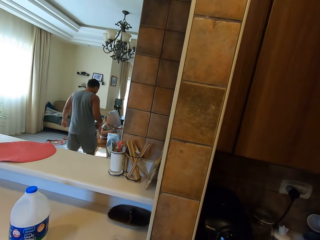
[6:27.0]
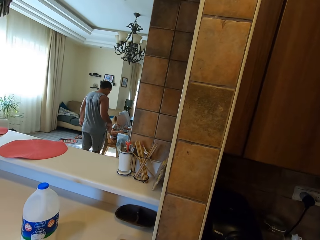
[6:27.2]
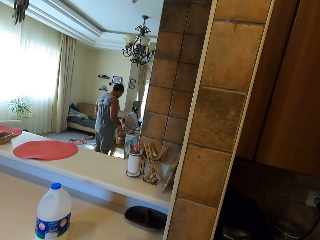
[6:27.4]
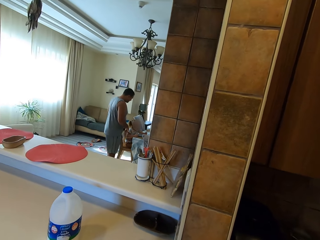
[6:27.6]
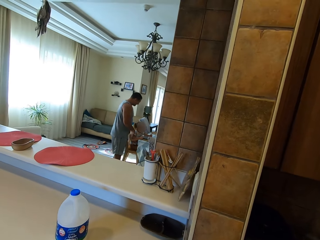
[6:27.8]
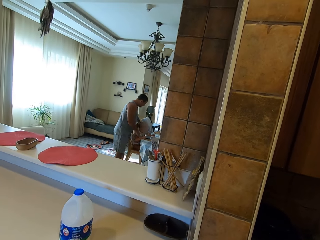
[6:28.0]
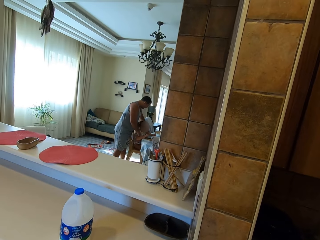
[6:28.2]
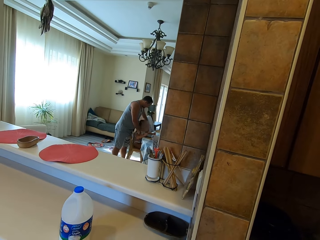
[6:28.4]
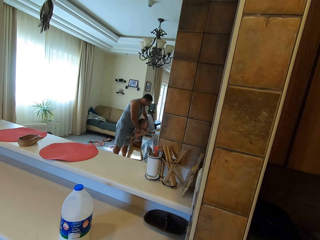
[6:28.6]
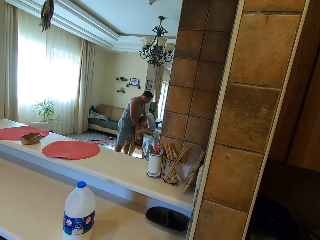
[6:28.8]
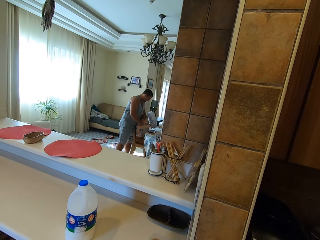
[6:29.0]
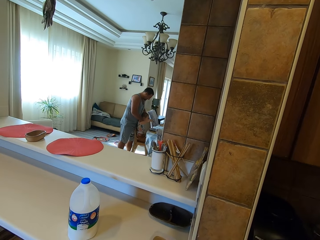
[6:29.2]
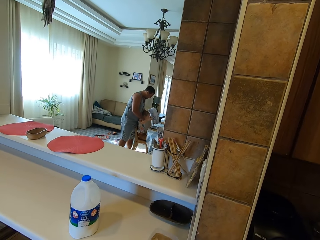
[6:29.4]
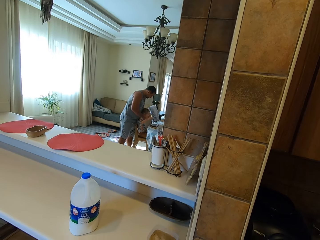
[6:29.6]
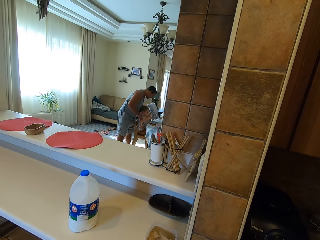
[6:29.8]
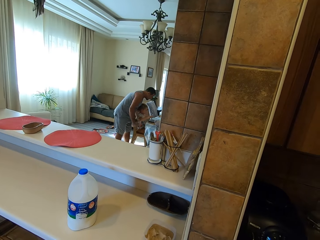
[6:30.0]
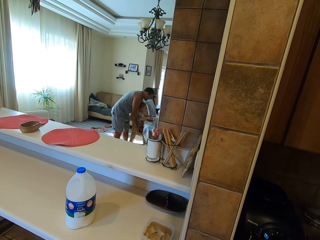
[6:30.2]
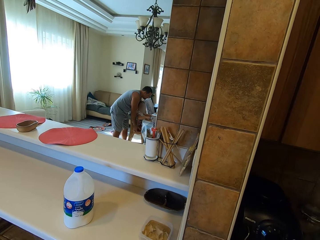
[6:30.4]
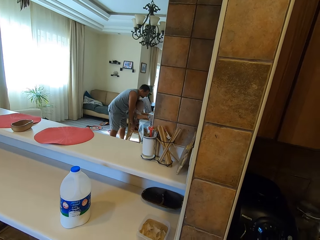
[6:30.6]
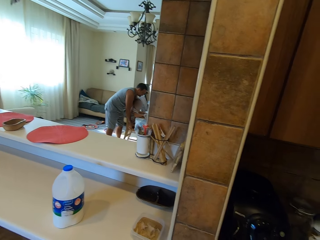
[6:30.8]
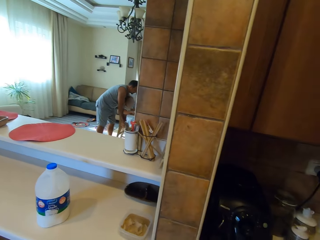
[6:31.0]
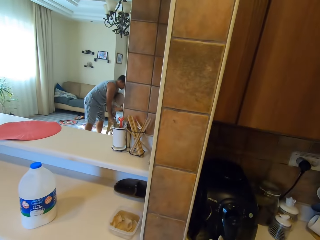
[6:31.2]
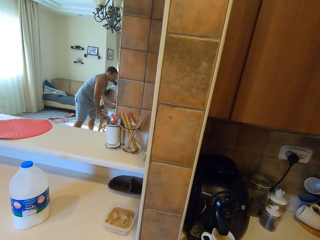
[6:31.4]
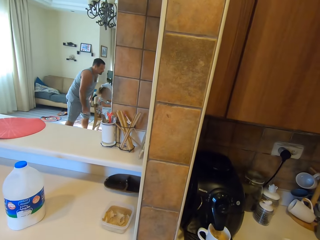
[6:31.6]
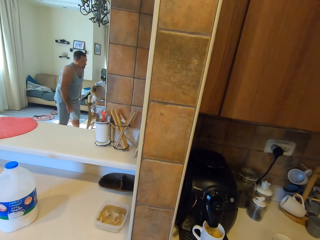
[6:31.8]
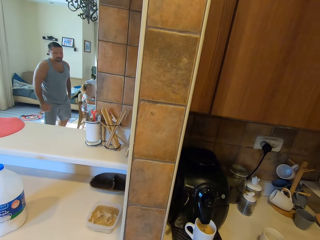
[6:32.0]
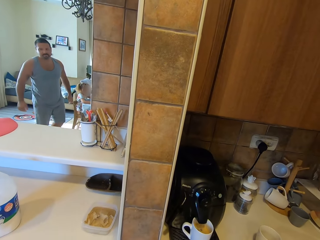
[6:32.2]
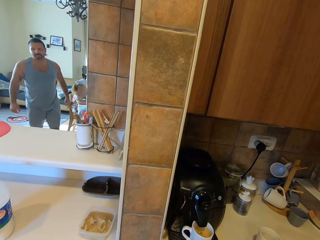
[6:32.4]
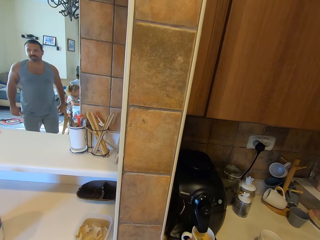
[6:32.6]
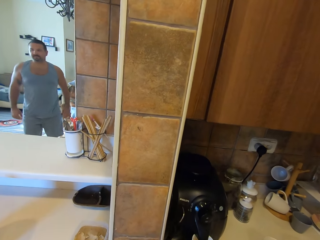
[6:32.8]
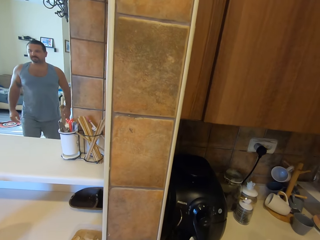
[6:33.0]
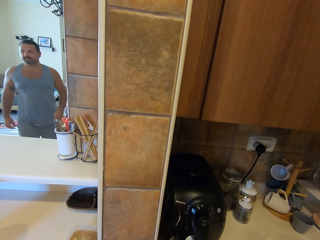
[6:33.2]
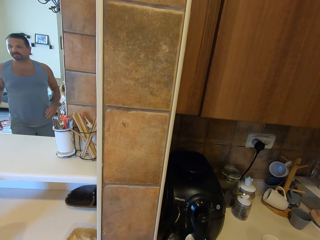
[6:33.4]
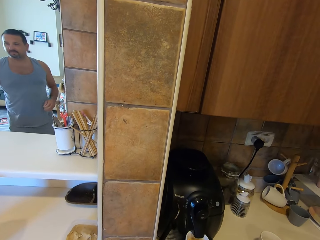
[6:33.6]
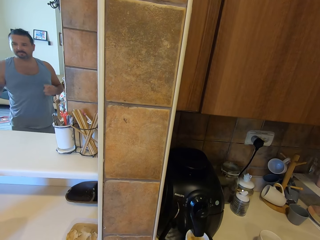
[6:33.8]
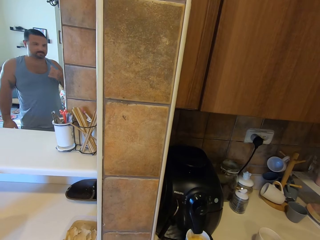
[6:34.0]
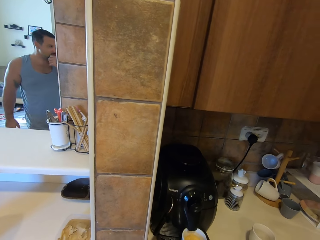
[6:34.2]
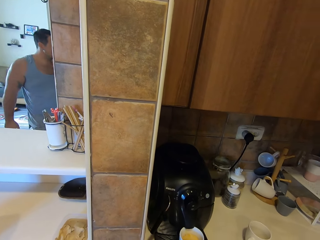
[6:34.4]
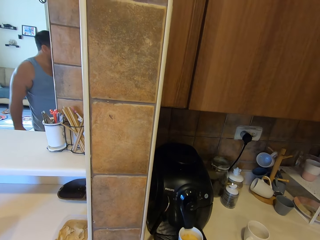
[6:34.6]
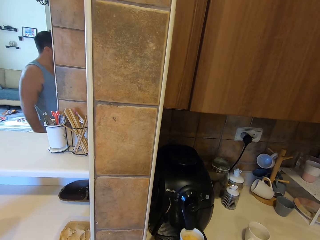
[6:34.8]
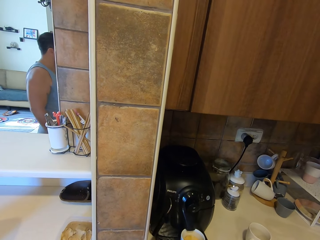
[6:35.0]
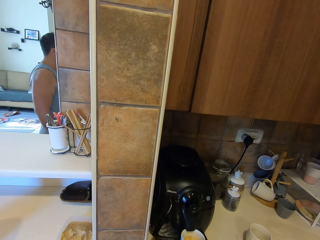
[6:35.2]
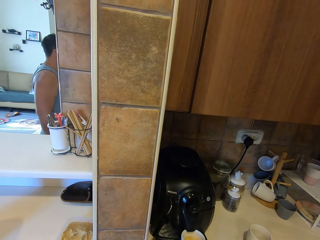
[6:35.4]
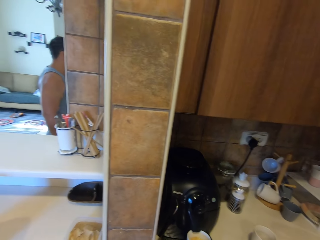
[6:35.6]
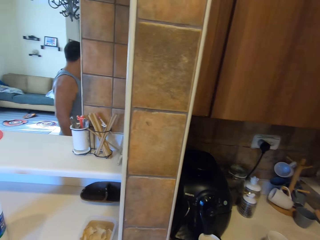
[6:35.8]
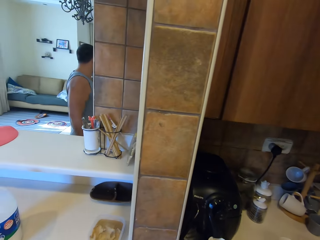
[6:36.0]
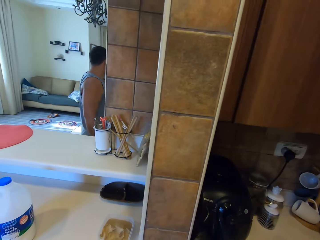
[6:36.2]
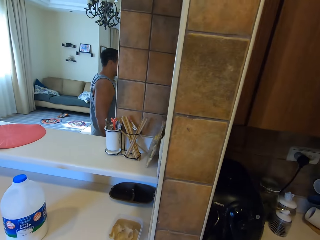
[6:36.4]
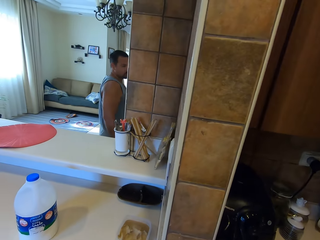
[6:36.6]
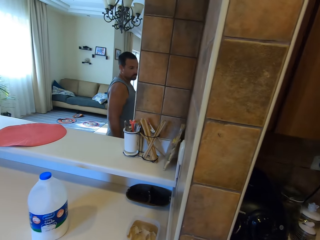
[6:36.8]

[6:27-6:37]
A man touches the child. The man pushes the child's chair. The man steps forward. The camera wearer looks around. They talk to the man. The man converses.

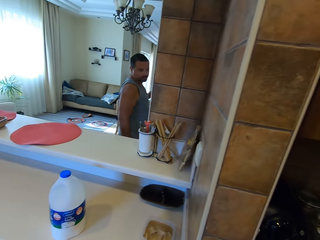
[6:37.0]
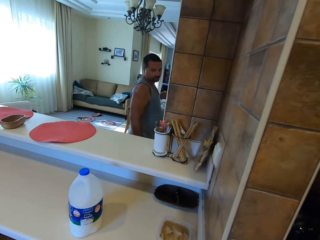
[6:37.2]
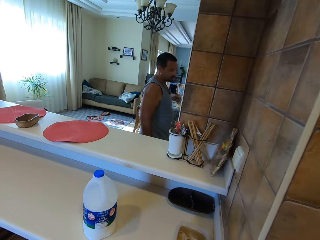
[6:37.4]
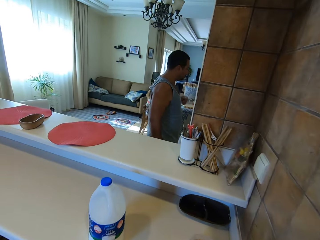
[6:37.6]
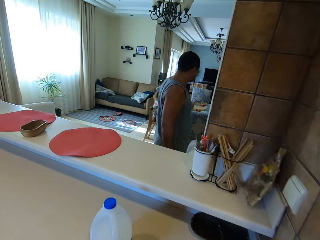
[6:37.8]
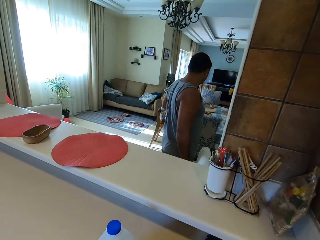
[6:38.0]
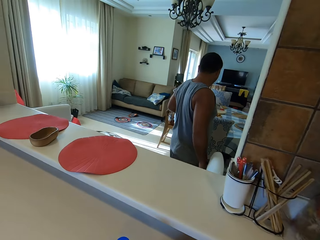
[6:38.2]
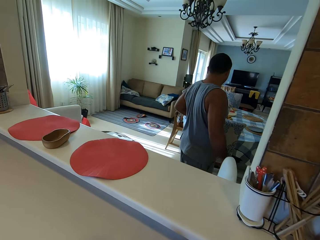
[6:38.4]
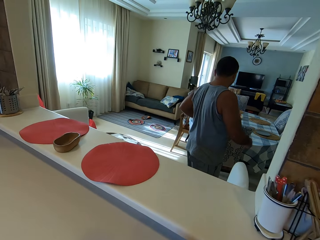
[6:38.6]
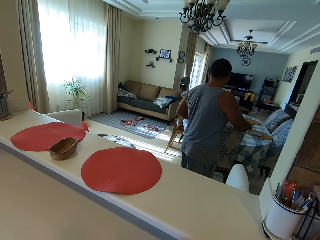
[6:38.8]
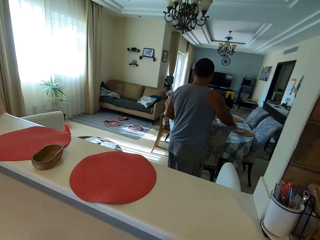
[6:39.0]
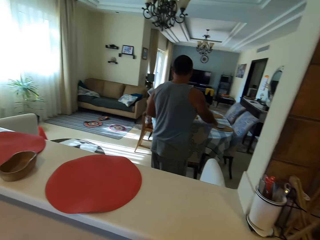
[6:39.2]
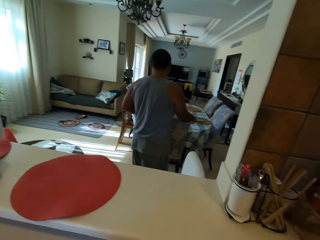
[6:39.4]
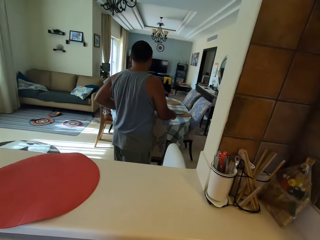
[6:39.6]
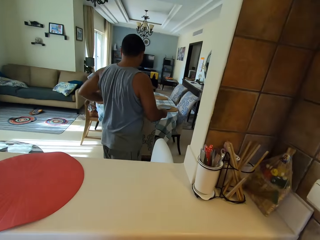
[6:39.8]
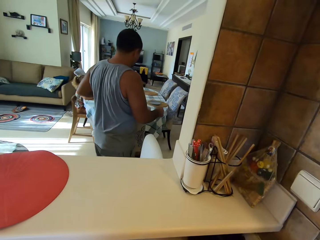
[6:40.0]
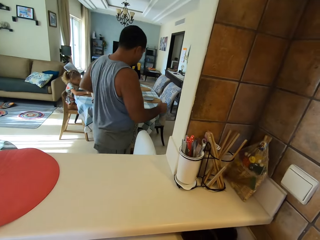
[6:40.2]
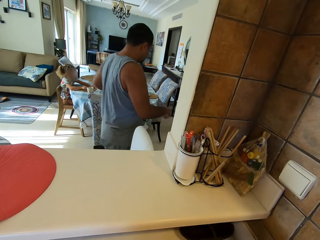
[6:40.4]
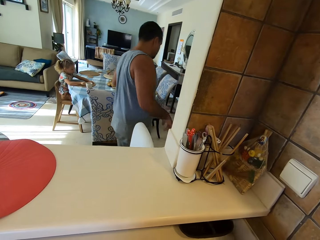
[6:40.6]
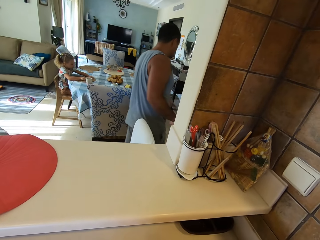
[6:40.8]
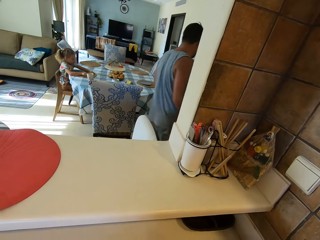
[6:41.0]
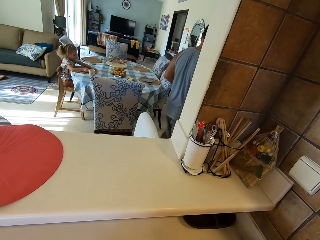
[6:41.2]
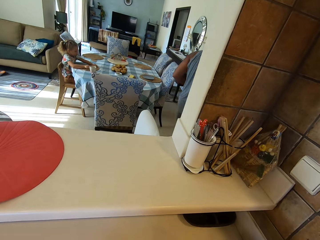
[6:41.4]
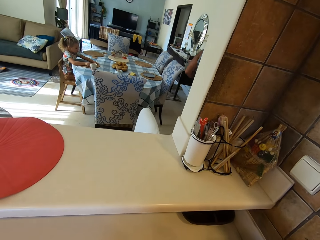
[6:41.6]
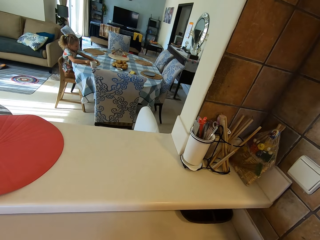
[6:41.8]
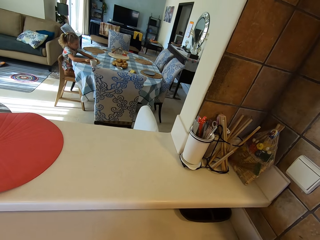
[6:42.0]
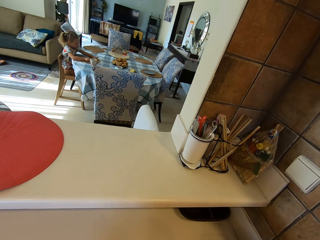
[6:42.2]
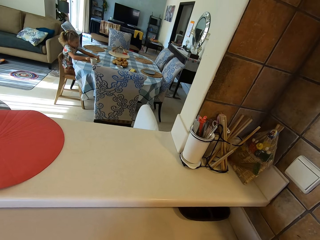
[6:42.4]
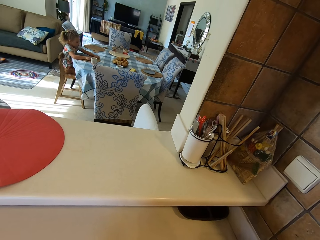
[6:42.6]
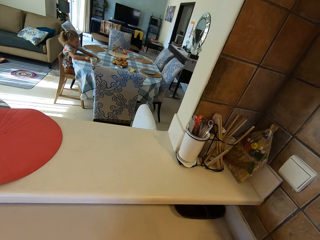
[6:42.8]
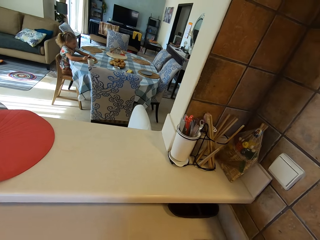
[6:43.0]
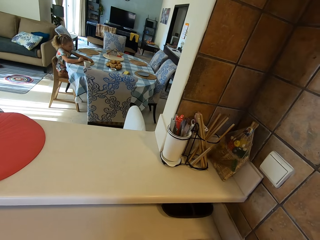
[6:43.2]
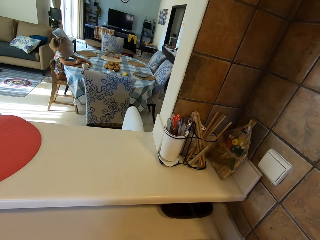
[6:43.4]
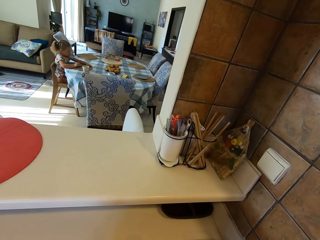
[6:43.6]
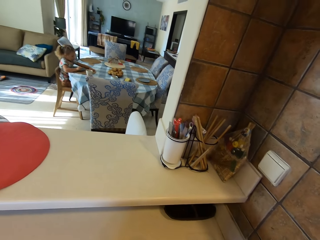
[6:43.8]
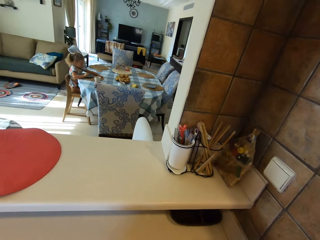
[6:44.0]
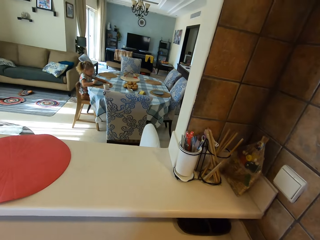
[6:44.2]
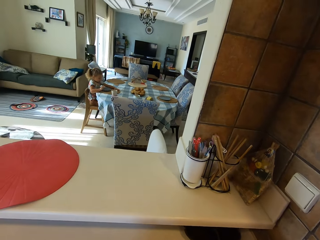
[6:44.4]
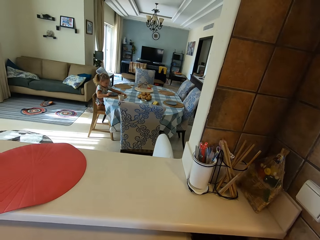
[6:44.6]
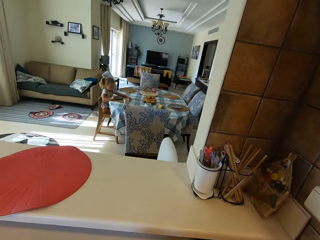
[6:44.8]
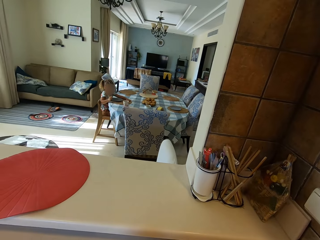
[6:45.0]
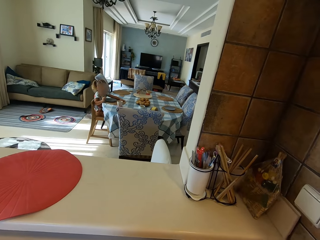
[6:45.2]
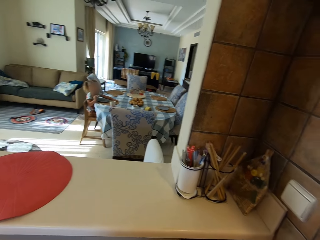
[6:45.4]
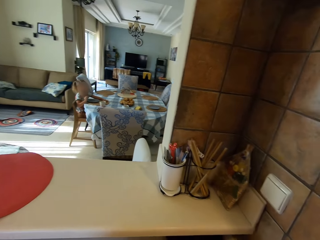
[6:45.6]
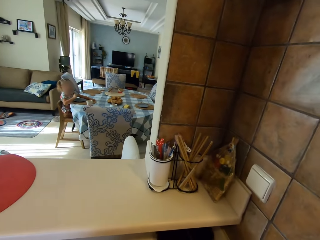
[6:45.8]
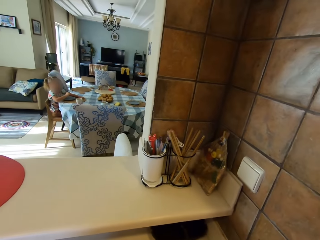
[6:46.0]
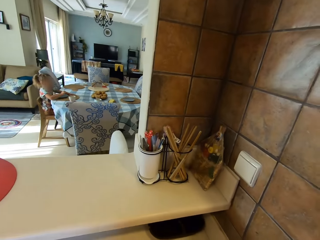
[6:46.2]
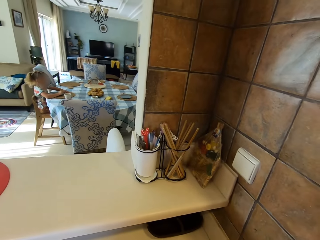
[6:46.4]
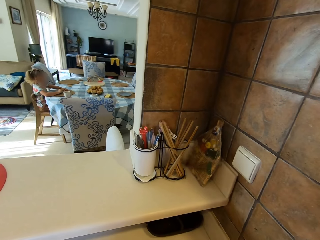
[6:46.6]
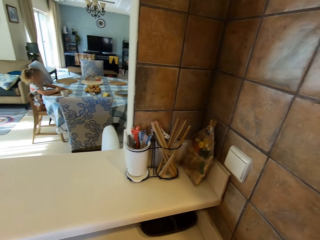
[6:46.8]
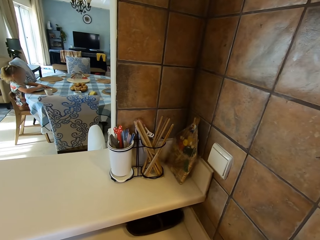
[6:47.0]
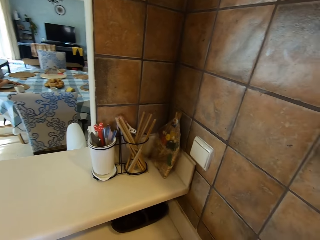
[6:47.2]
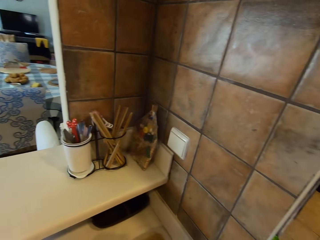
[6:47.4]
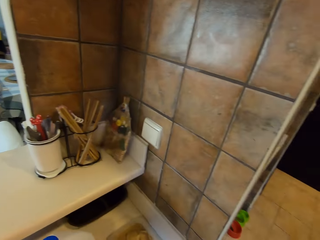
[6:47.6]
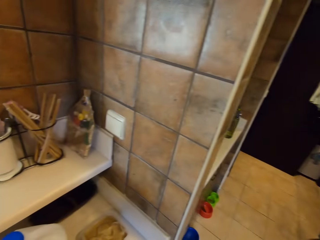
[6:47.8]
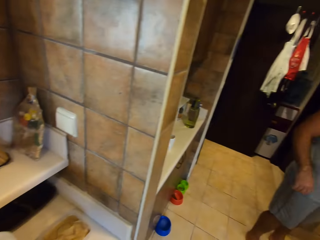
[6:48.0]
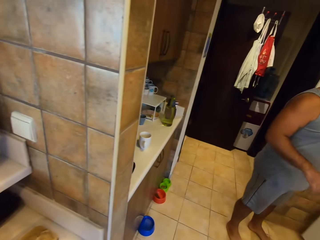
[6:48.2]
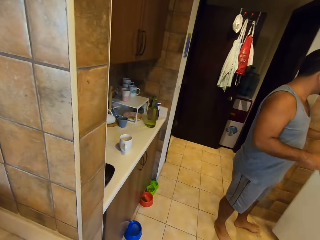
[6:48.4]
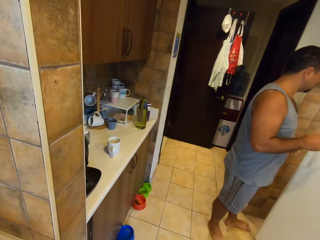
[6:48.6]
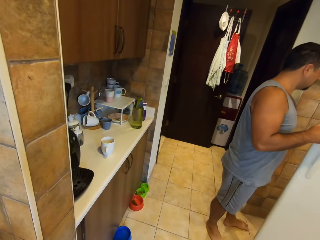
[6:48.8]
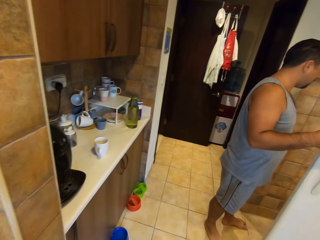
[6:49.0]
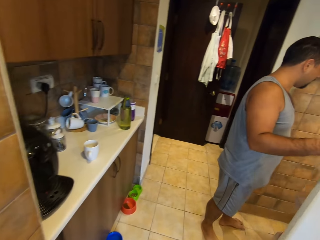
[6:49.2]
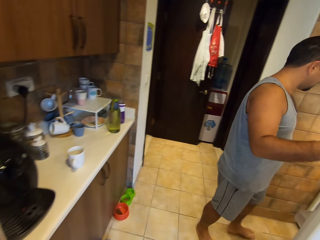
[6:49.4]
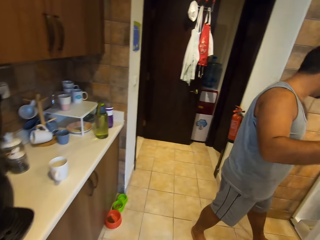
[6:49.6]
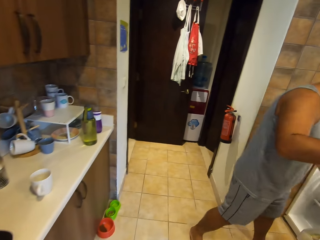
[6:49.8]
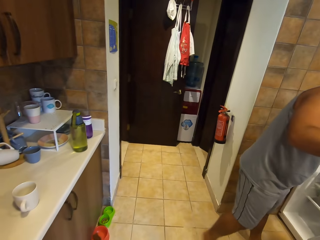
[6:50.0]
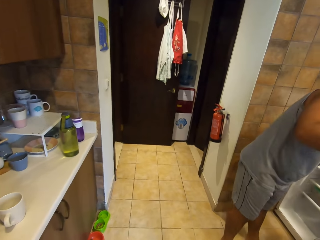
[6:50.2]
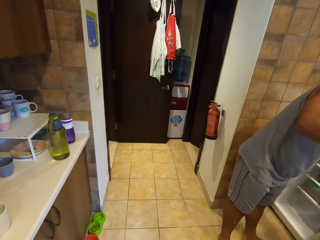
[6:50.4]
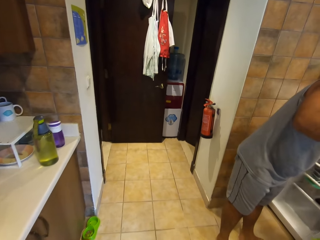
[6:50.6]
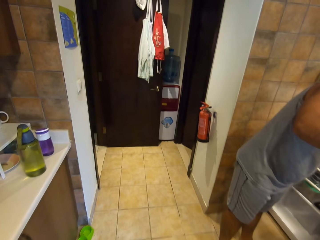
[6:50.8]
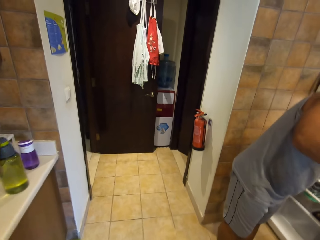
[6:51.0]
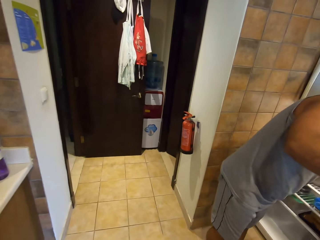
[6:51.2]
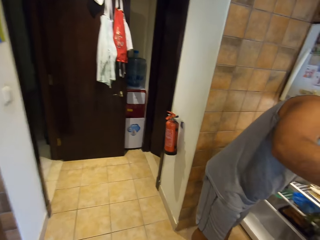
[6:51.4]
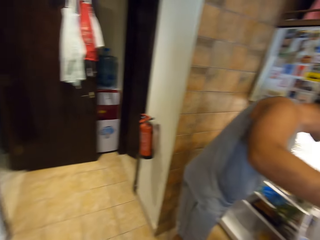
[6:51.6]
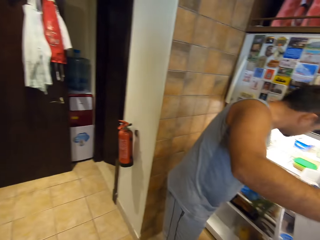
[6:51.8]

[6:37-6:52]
A man talks to the camera wearer. The man pulls the chair, steps forward and talks to a child. The camera wearer looks around. The child talks to the man. The man talks to the child. The camera wearer talks to the man. The man talks to the camera wearer. The camera wearer talks to the man. The man opens the fridge. The camera wearer looks around. The man talks to the camera wearer and picks up the cucumber.
